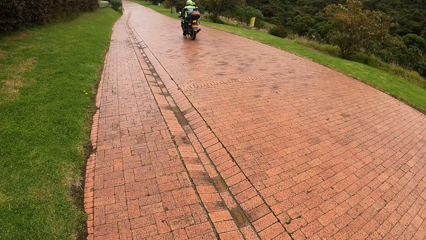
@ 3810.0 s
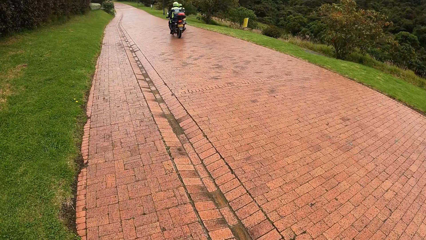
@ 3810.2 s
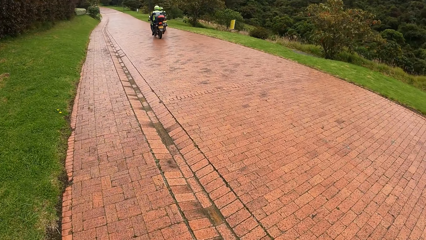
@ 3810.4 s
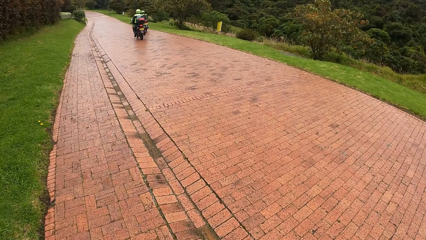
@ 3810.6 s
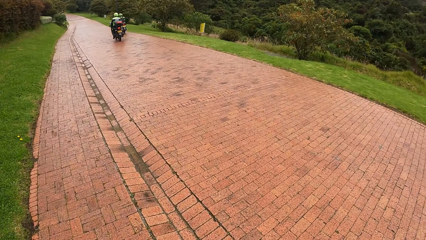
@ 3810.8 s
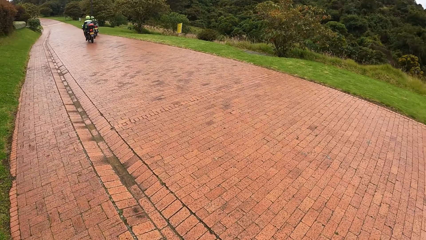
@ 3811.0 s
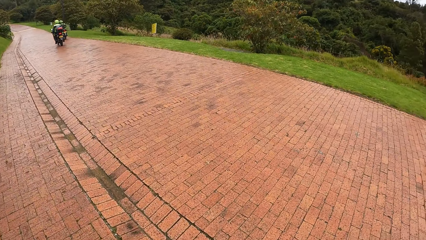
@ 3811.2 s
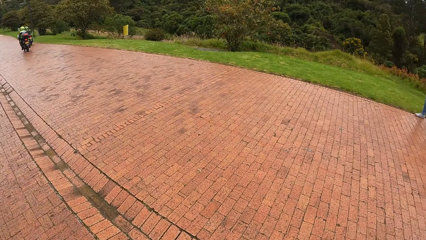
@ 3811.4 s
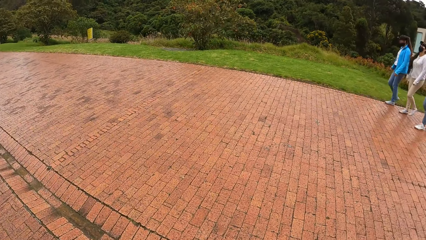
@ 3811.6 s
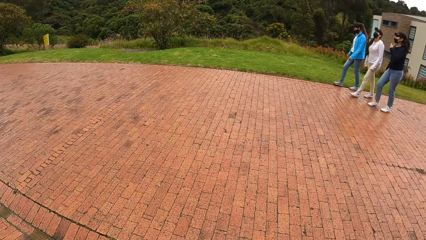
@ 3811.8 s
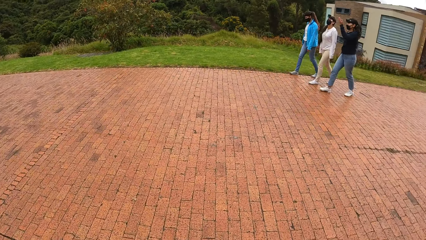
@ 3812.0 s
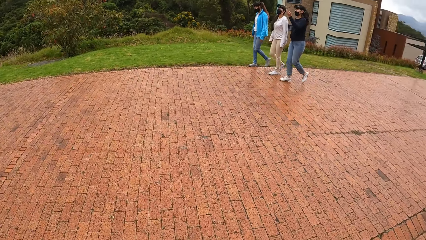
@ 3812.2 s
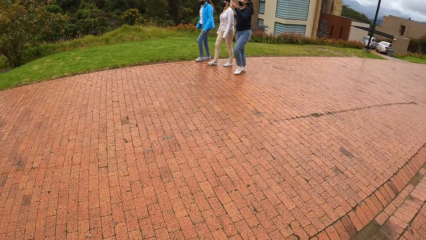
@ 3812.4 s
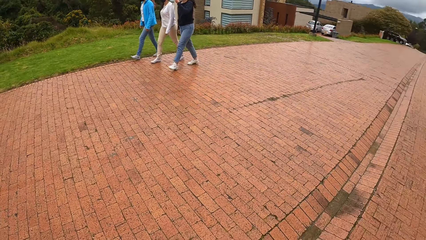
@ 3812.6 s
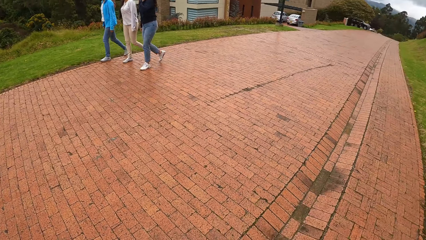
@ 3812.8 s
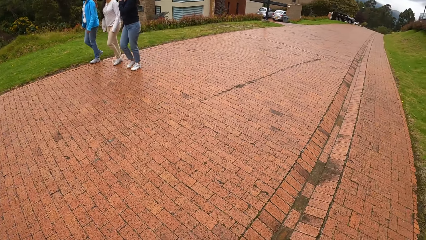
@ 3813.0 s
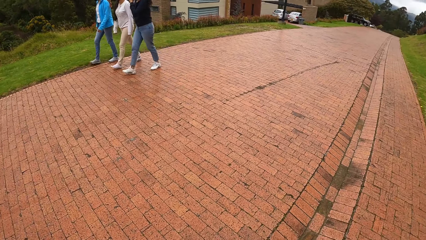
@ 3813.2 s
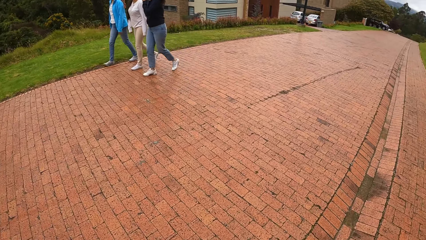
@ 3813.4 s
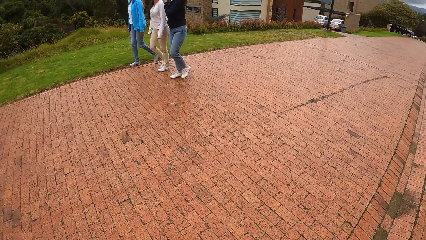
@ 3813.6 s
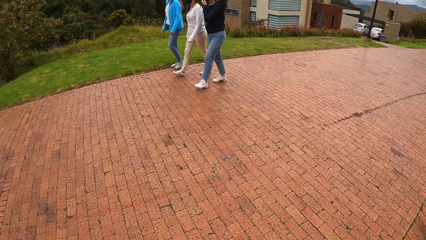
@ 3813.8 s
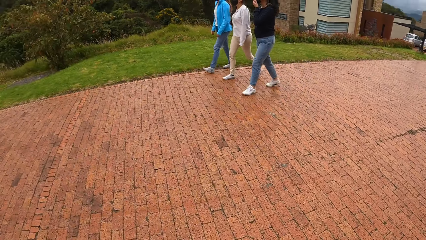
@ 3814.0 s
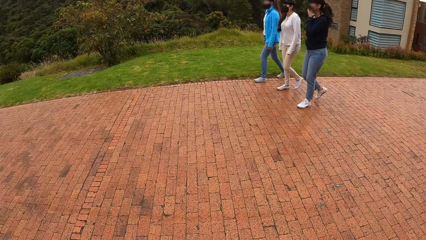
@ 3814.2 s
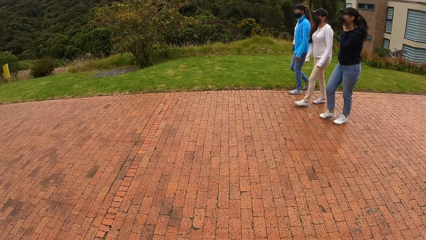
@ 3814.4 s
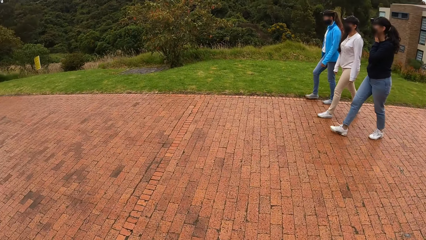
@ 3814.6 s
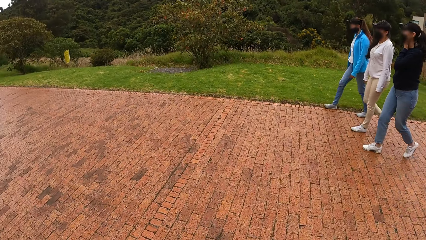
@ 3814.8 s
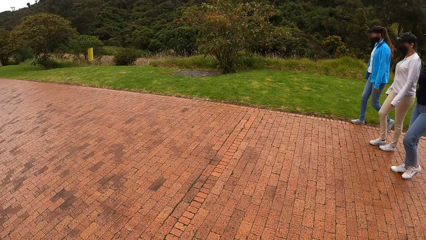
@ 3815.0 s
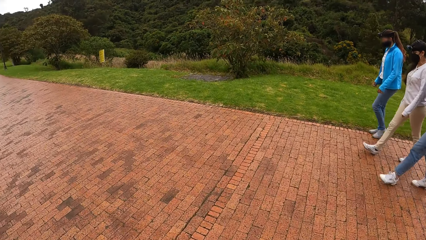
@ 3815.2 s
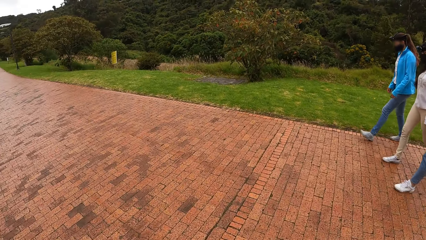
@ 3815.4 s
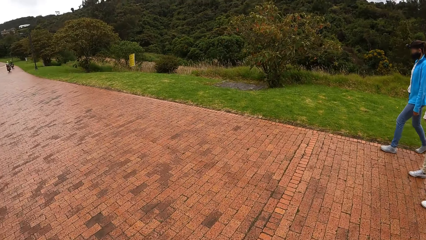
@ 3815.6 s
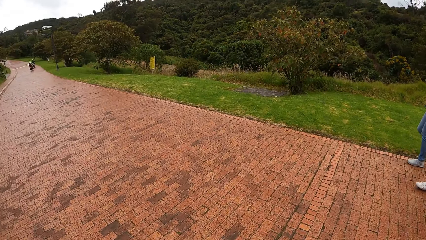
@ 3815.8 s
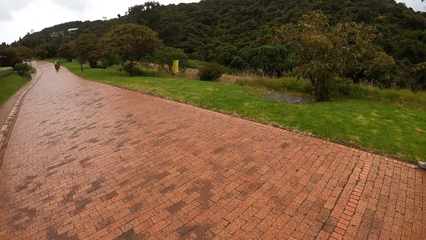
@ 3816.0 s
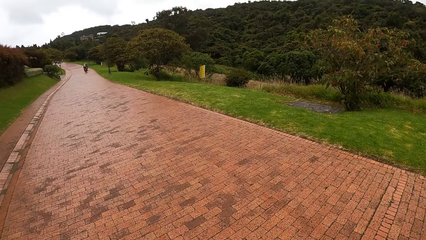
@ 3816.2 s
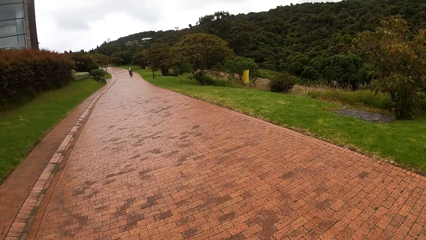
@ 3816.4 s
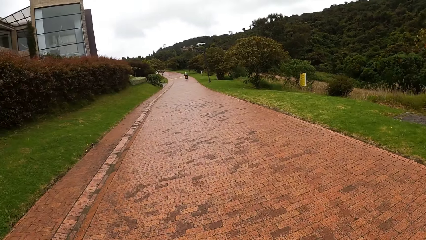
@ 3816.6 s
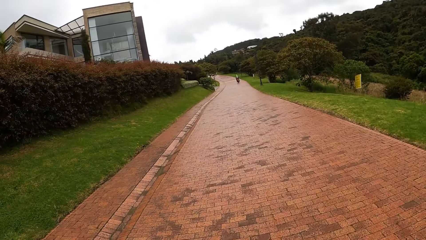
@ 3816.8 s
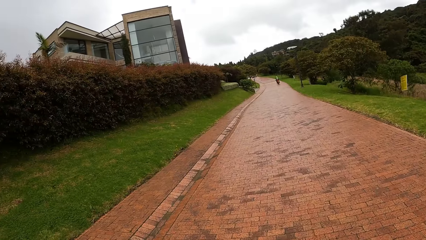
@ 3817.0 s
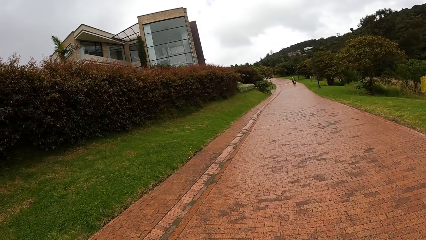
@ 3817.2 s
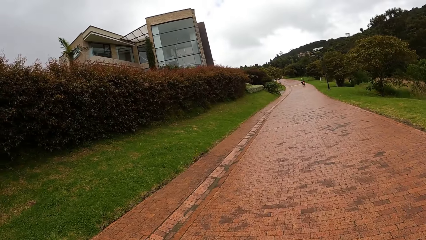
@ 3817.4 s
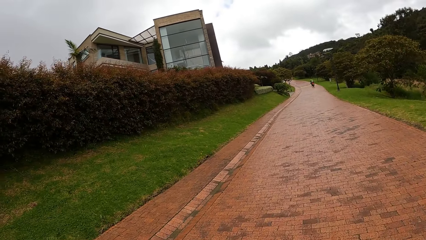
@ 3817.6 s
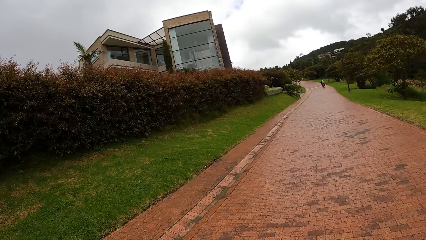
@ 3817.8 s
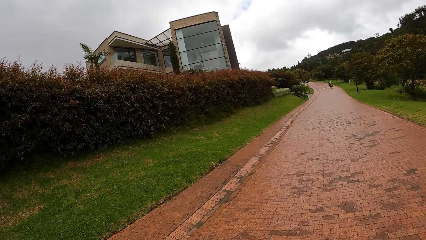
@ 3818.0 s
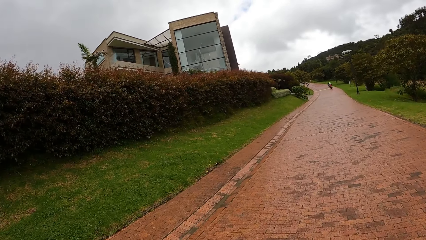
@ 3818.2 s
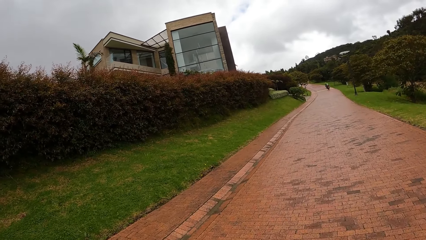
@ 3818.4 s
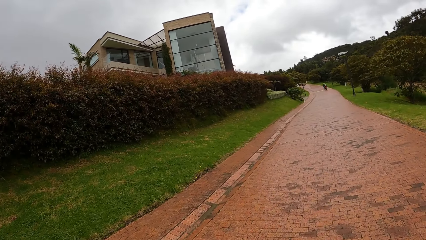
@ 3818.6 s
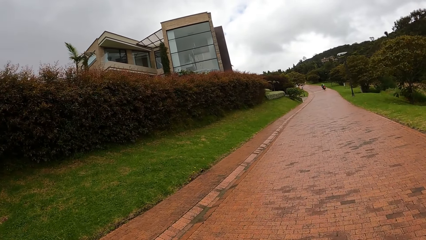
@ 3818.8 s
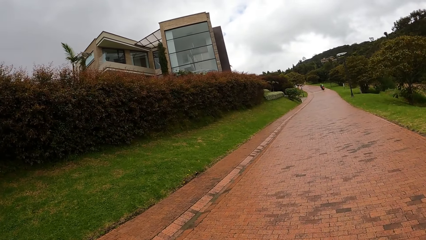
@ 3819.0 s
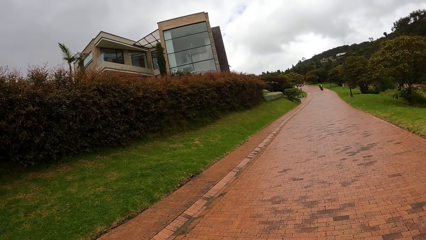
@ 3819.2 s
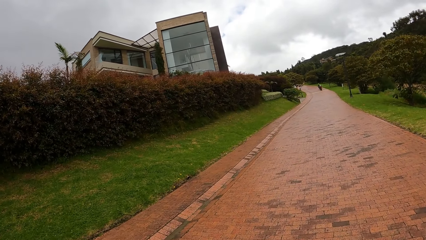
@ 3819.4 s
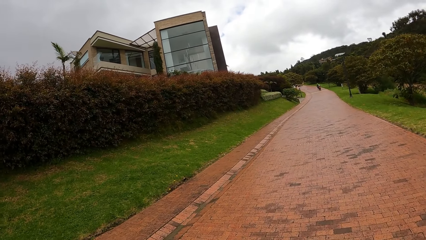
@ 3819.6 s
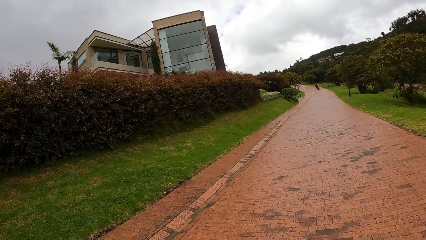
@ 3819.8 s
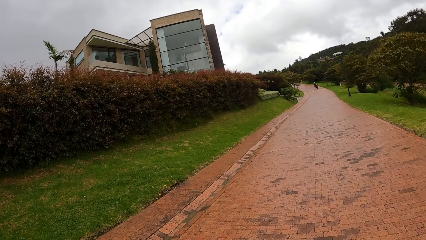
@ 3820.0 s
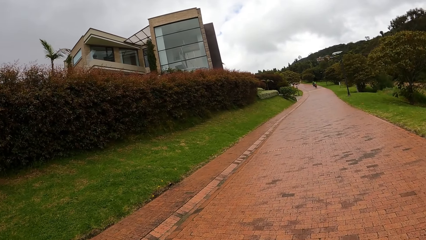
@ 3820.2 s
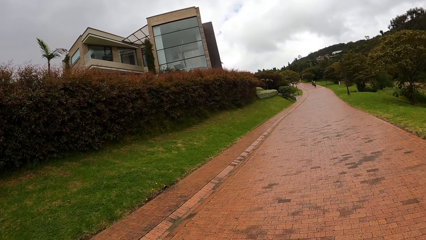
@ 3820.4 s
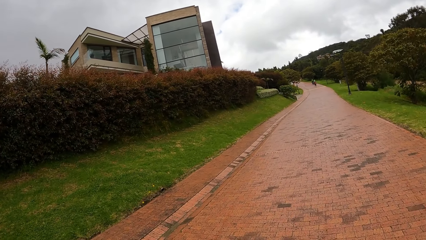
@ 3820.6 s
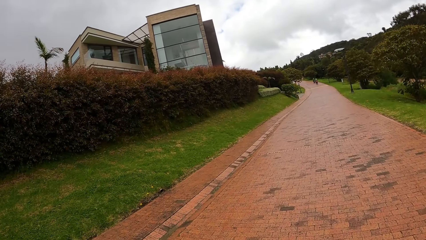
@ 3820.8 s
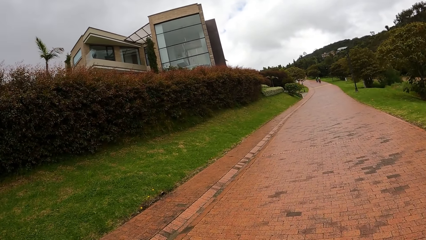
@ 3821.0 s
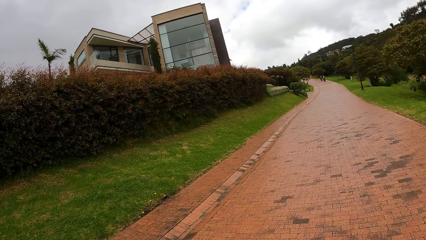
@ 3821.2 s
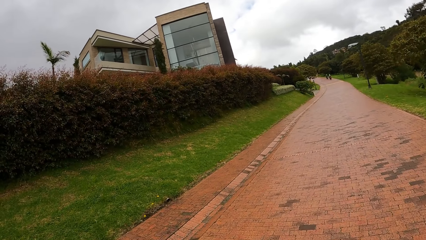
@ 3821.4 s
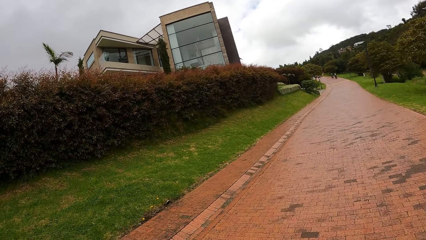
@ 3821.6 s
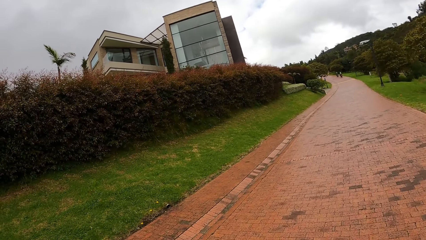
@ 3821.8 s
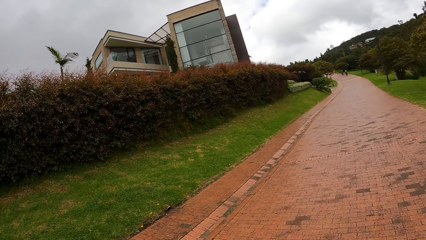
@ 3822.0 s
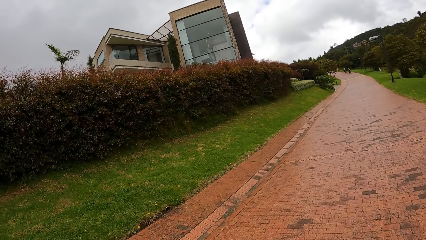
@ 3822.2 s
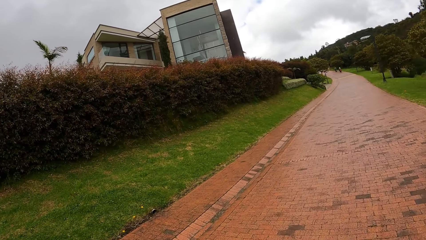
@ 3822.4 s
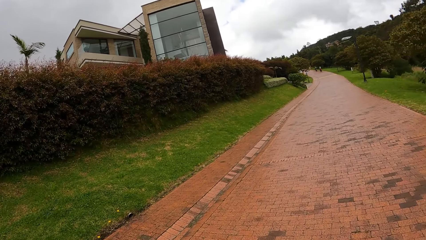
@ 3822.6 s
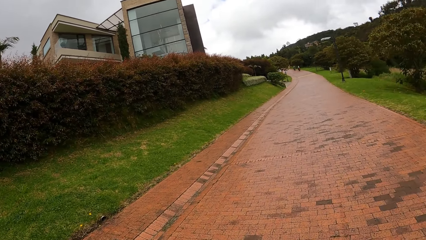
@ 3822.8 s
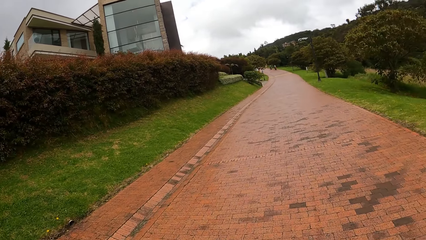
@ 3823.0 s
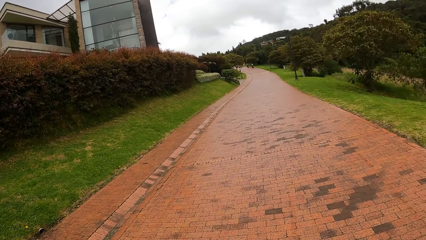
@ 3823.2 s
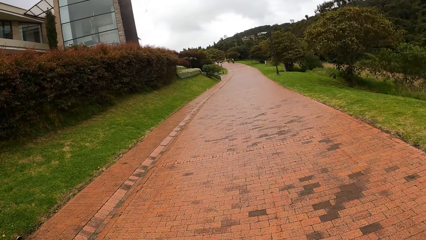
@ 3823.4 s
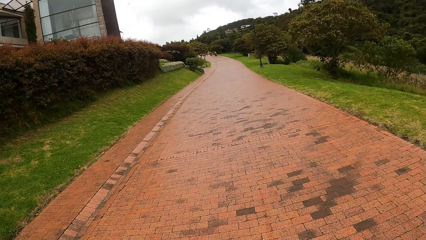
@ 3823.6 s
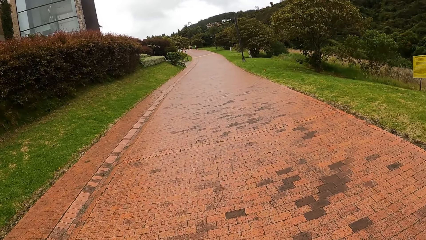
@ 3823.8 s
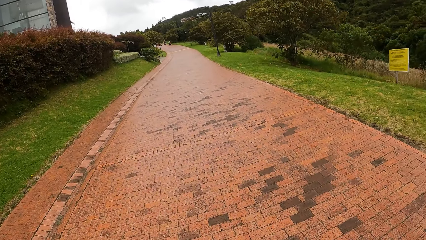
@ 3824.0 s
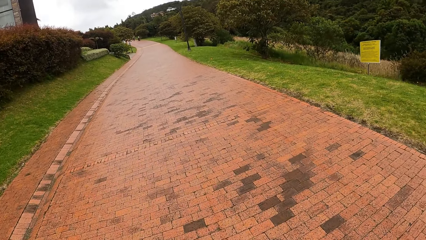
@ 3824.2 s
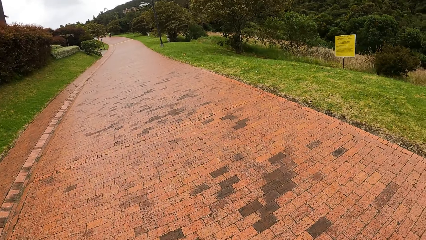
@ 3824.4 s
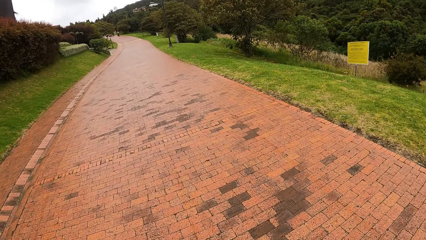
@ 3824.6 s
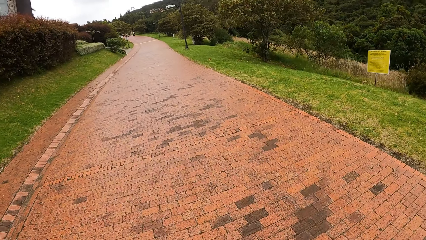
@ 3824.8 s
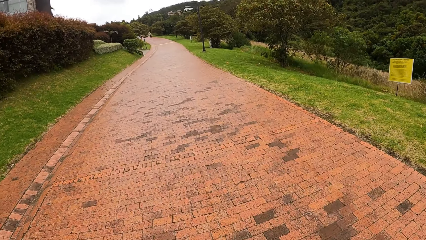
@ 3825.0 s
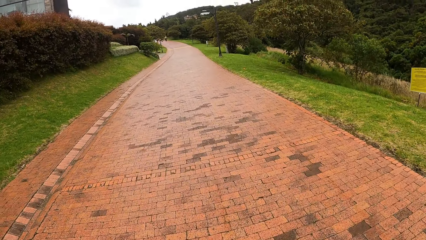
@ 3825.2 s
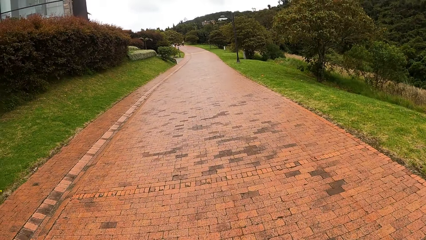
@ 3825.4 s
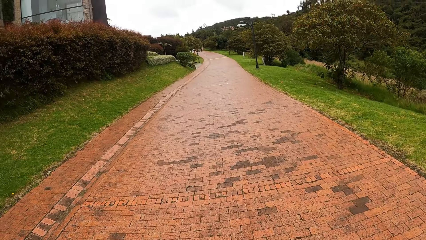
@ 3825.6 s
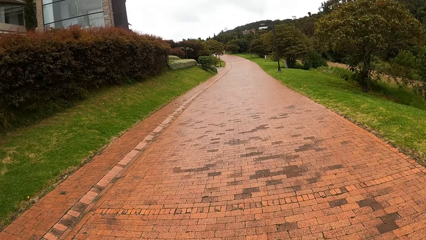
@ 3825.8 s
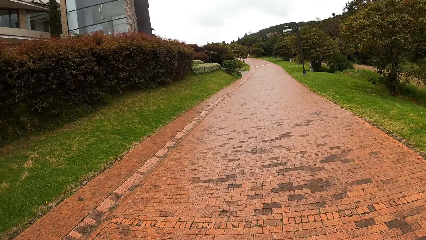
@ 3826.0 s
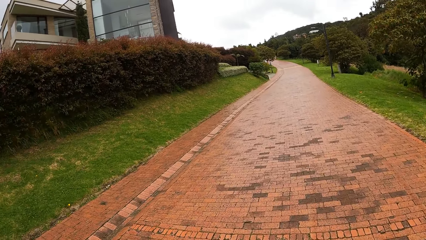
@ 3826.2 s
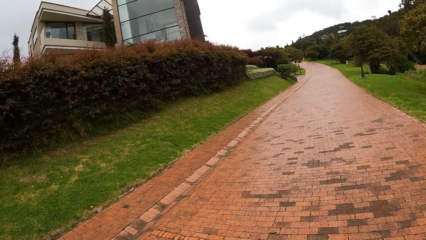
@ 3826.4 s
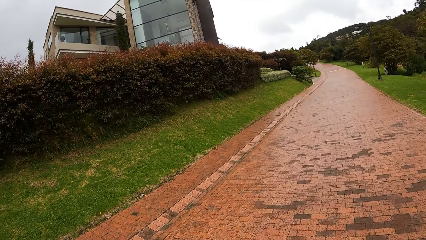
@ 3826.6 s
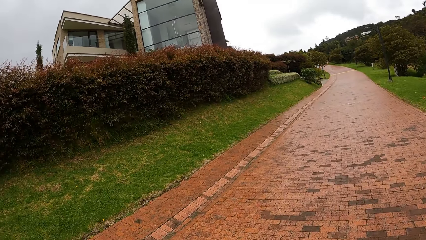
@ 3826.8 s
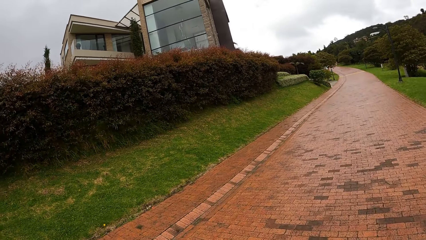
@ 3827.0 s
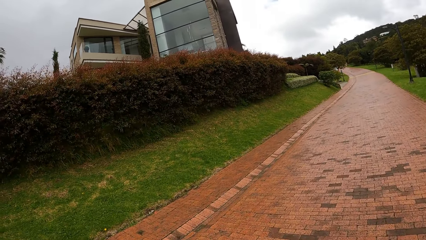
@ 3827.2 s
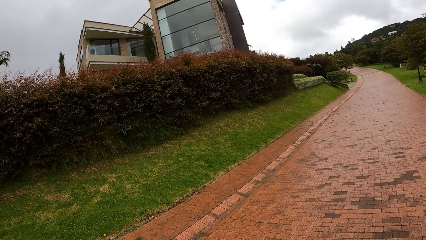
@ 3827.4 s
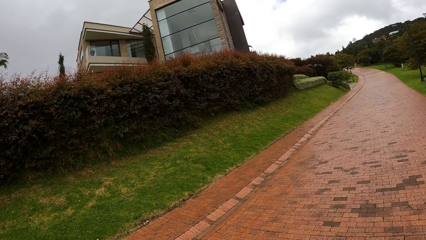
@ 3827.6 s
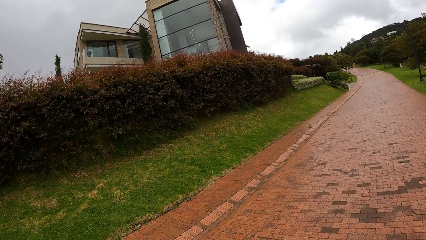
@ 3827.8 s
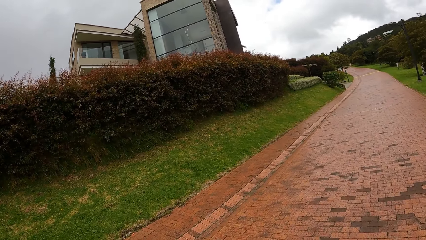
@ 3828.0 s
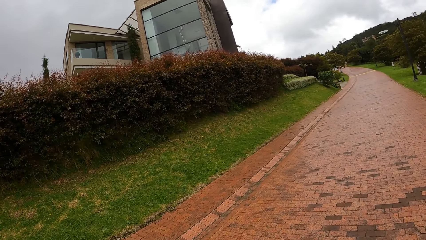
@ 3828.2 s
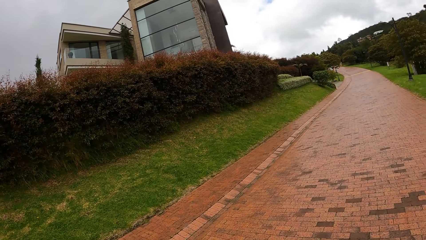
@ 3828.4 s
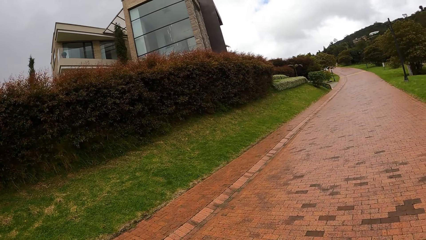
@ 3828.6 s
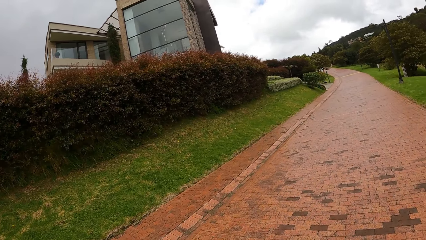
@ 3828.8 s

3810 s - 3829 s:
The camera wearer walks on the road with a woman, another woman, and a third woman. They look around the area. They walk on the sidewalk.
